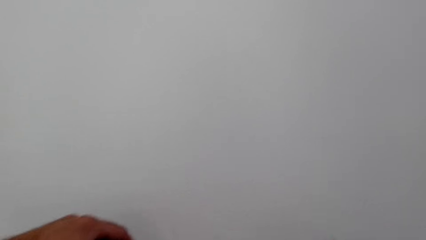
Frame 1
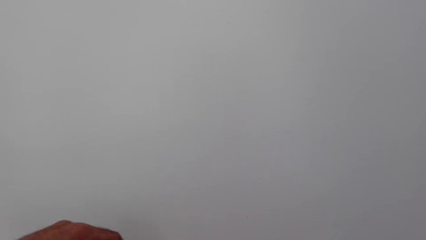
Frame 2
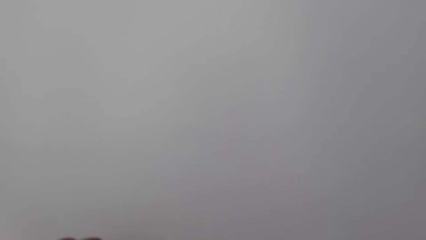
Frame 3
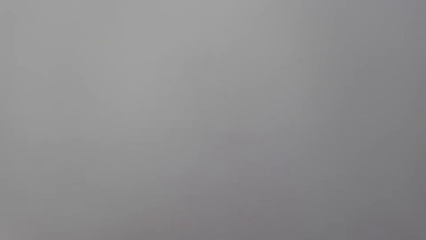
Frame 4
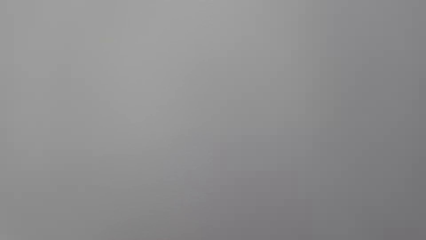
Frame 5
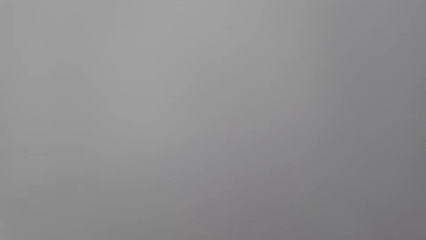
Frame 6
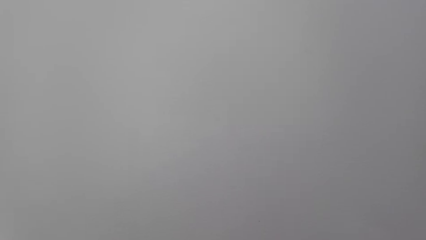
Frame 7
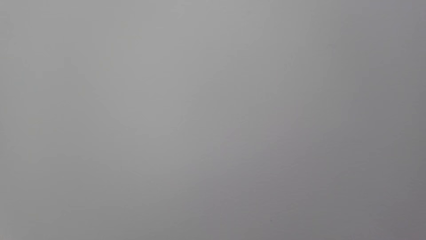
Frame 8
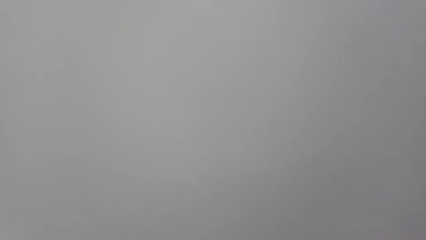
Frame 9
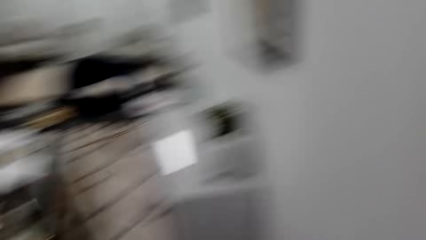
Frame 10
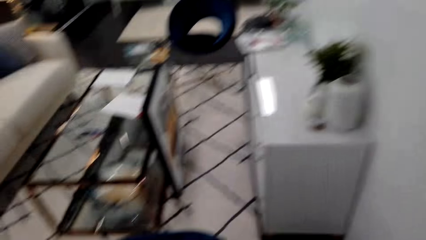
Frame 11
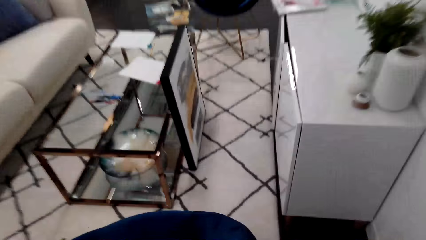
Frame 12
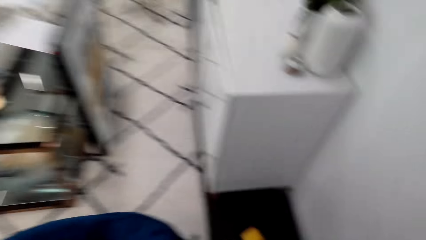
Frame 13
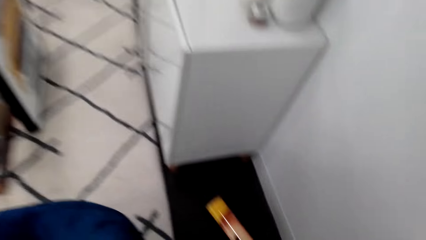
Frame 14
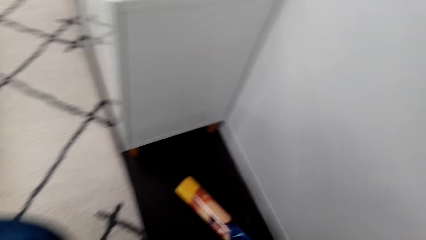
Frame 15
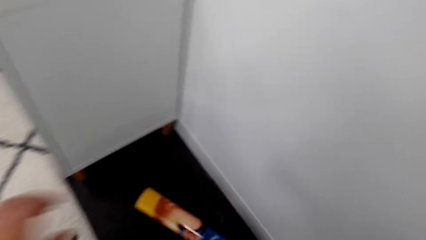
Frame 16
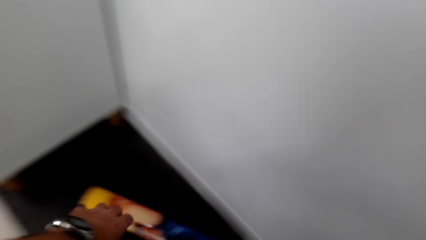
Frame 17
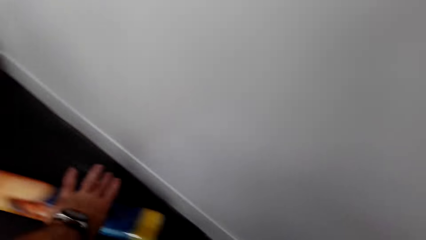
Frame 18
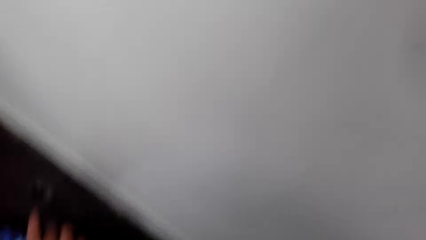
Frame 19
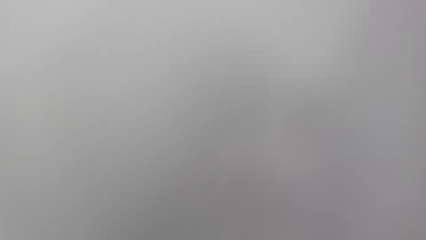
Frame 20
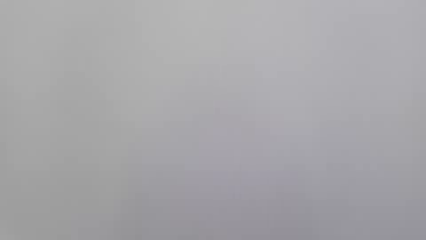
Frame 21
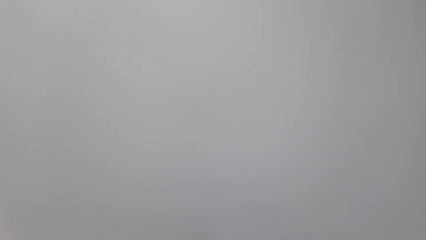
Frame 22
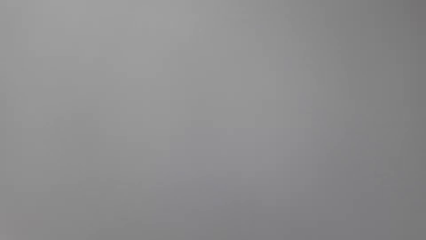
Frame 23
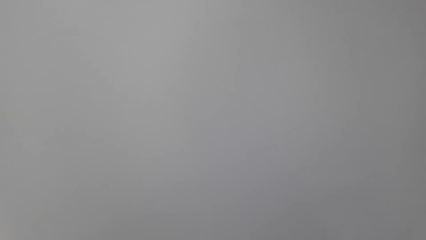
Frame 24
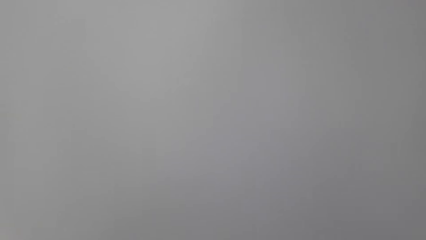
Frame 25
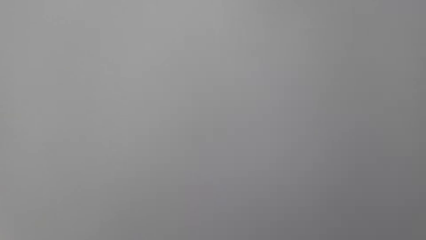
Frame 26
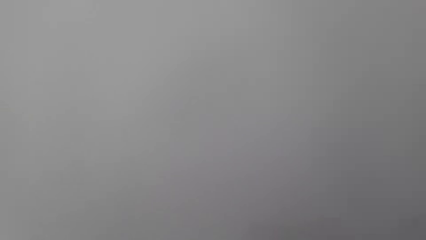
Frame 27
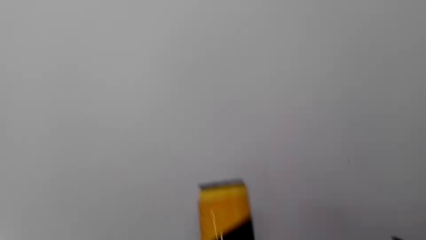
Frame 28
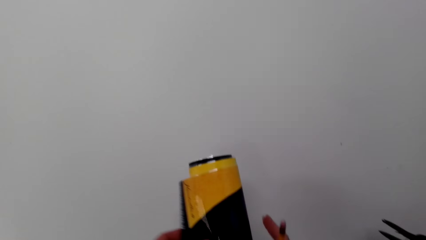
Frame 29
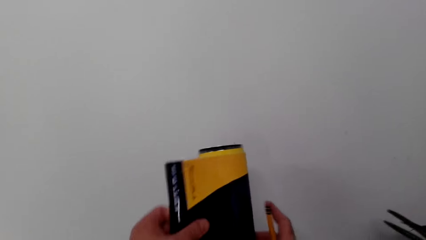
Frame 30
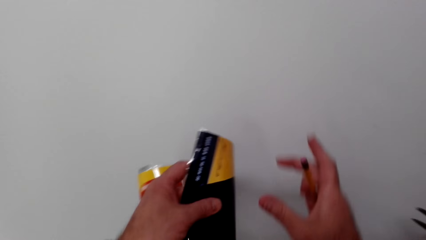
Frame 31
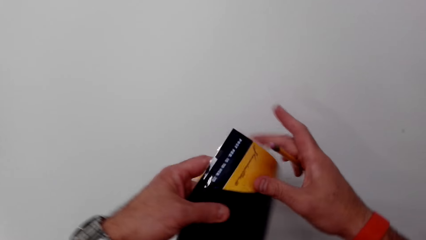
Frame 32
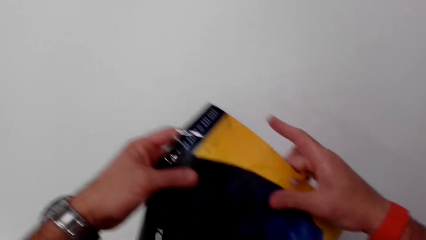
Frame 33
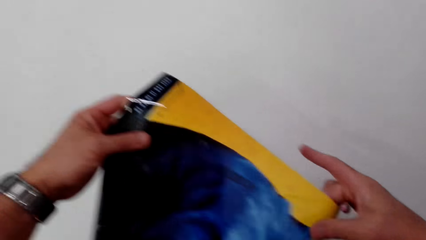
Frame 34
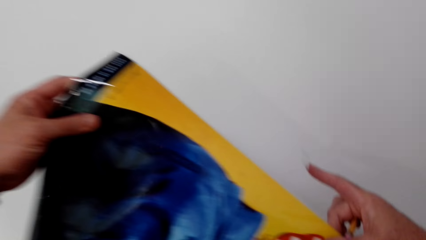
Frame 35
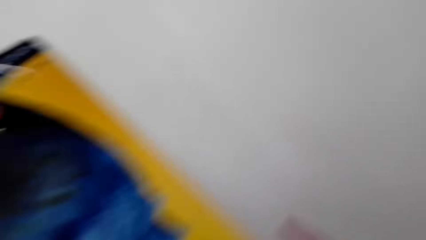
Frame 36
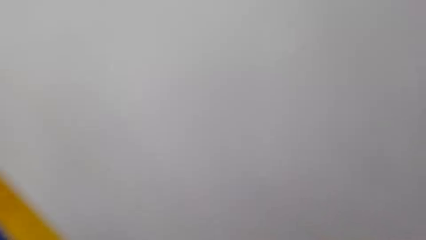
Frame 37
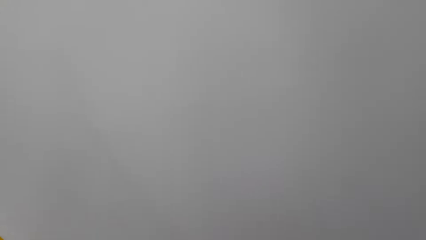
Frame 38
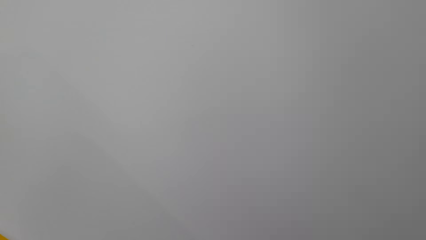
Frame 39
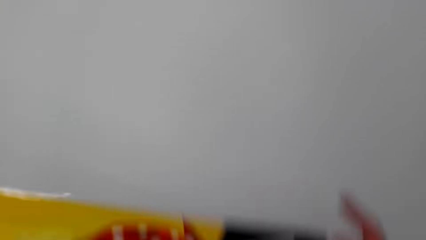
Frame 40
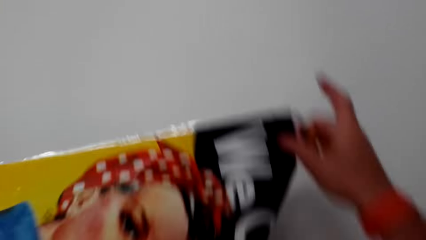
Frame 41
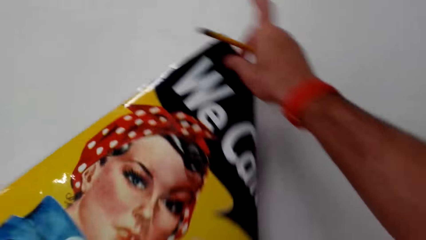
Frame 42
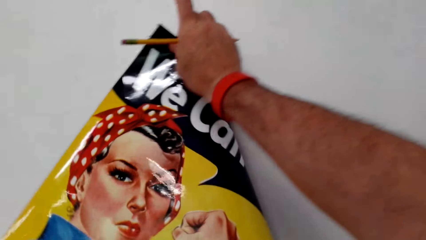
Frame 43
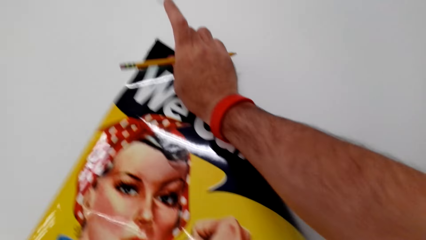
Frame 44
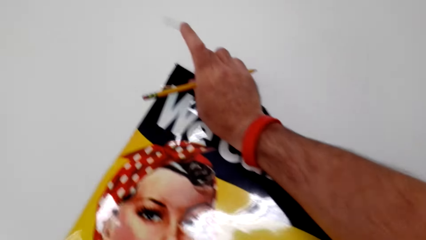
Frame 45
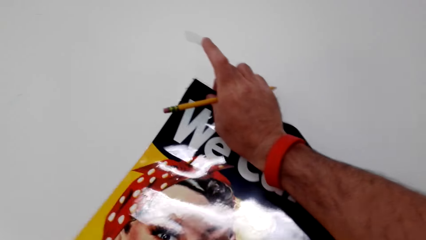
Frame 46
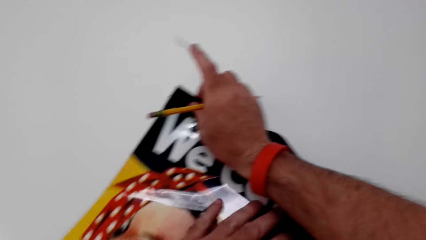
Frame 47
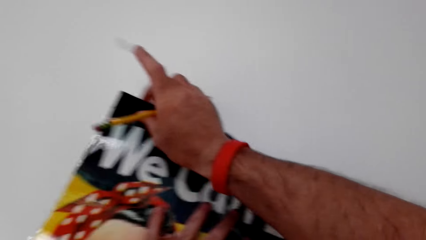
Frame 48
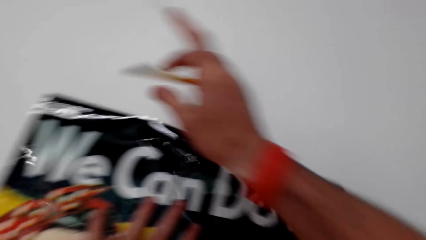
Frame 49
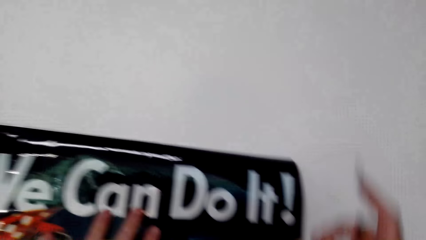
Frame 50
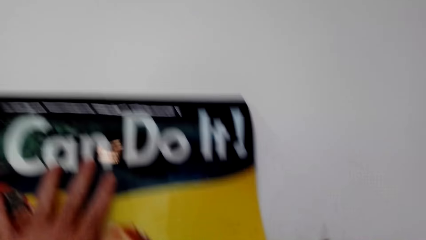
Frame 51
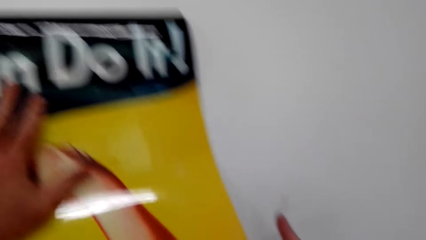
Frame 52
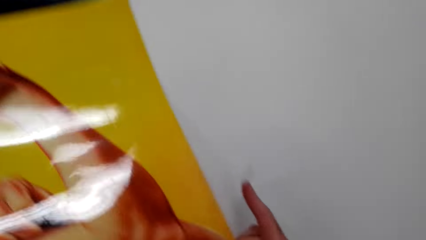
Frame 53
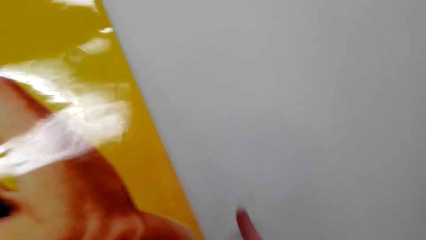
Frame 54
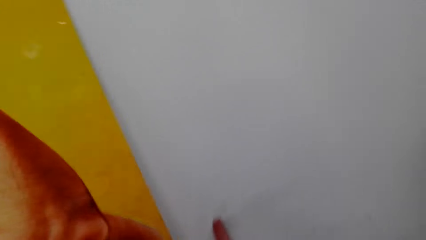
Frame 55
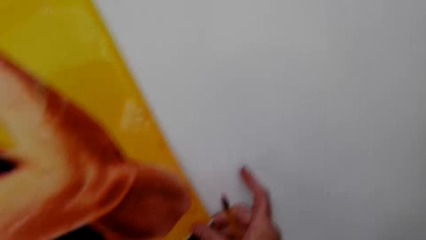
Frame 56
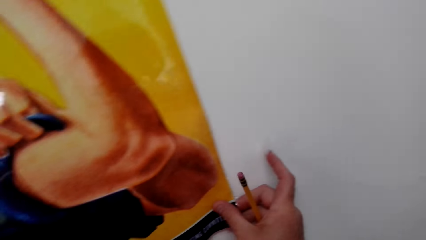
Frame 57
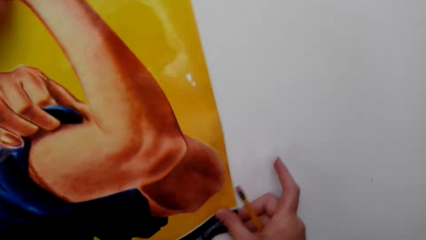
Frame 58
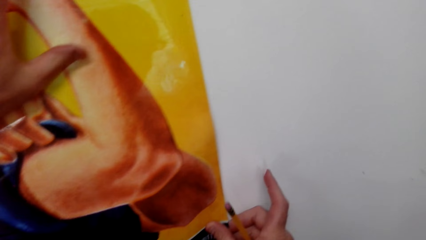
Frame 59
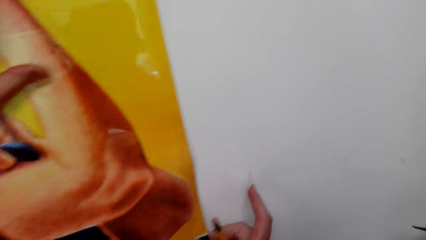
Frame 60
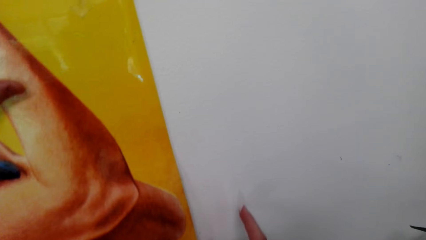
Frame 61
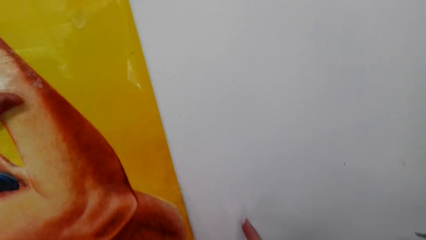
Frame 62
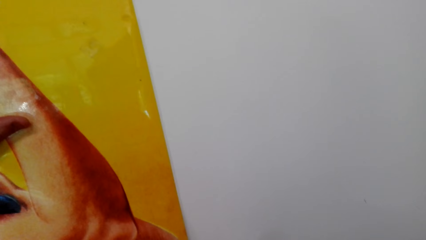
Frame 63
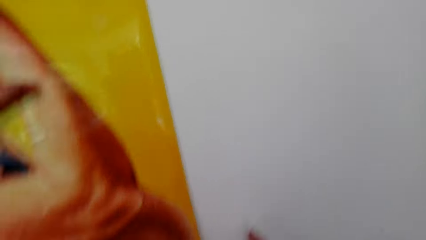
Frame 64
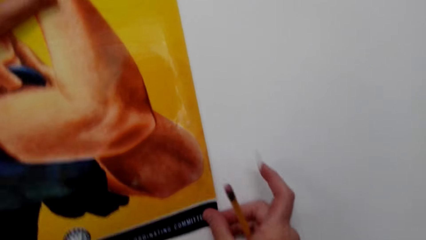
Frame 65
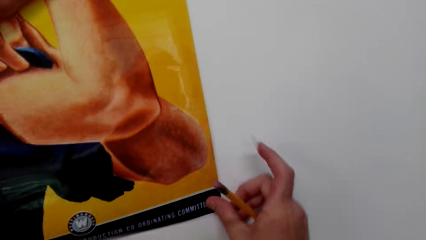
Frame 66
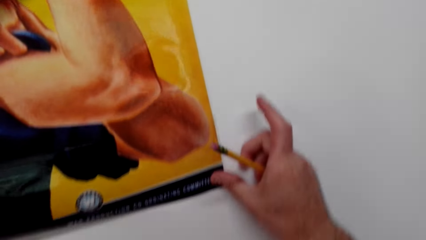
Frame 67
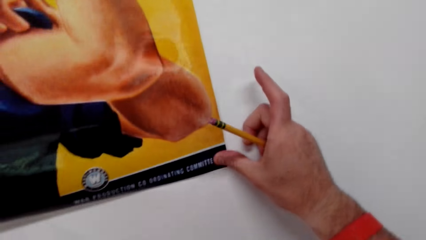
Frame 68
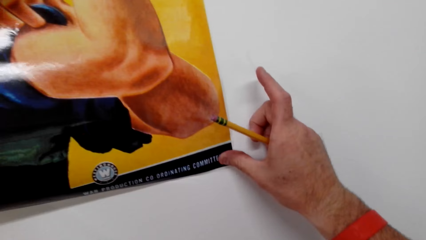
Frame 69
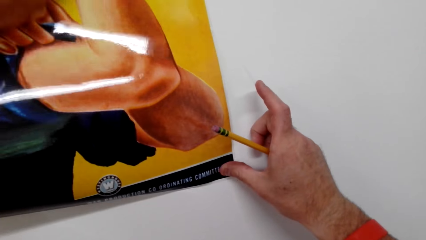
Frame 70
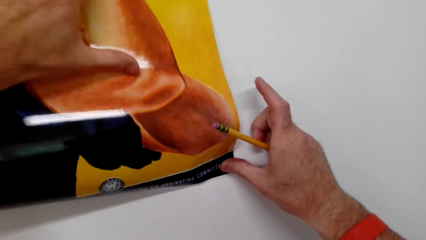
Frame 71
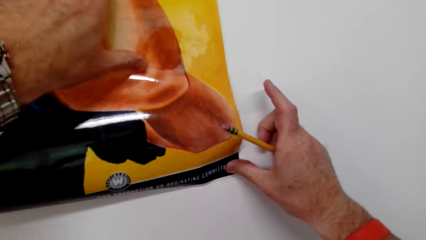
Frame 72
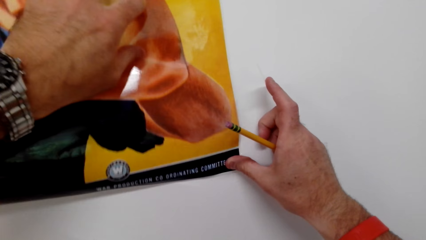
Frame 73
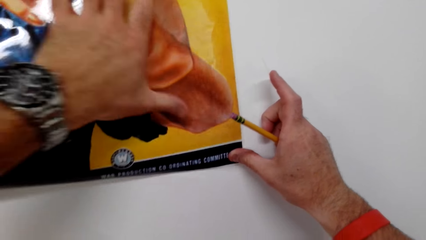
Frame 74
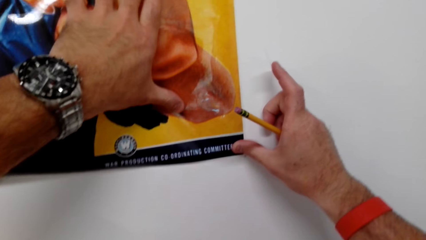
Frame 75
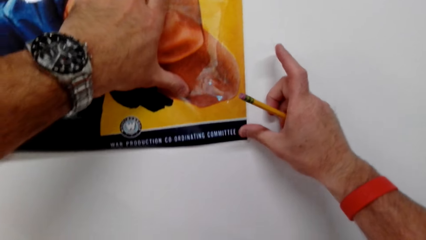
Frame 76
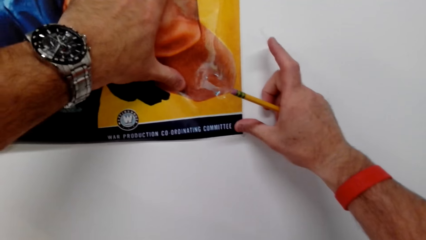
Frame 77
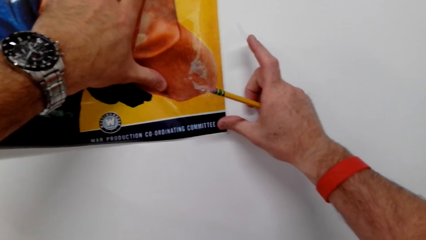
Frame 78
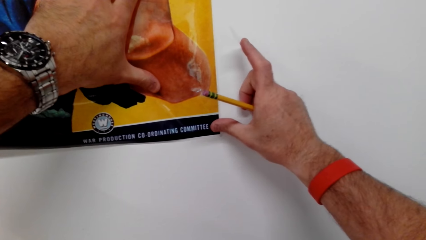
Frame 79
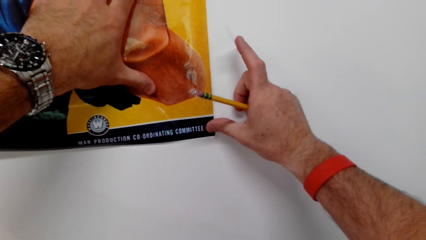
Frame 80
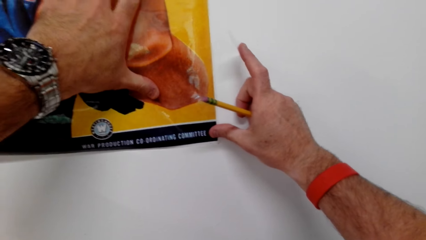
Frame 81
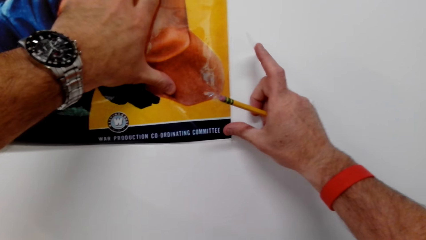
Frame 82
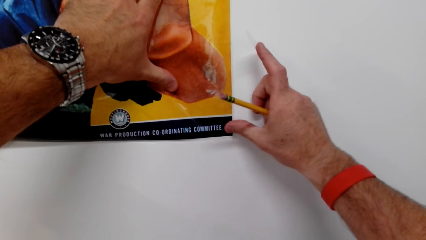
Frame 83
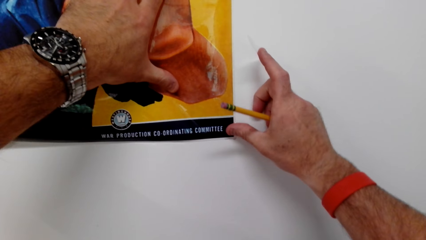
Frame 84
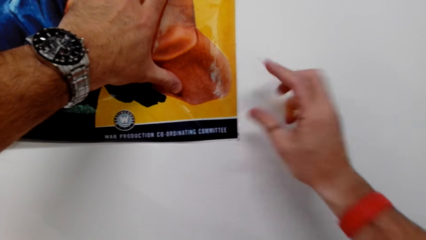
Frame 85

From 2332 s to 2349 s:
The camera wearer looks around. He picks up the art paint or wallpaper with his left hand. He sticks the wallpaper with a sellotape. He puts the art paint on the wall.
